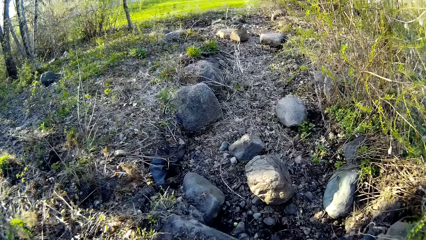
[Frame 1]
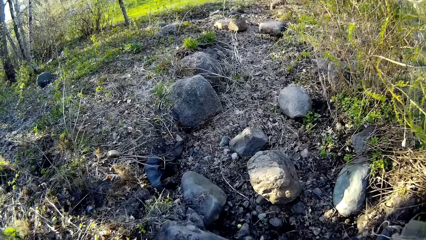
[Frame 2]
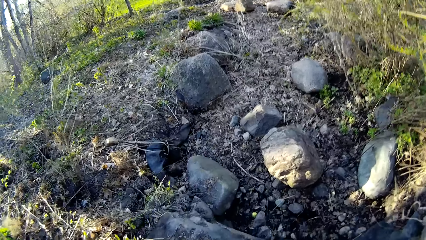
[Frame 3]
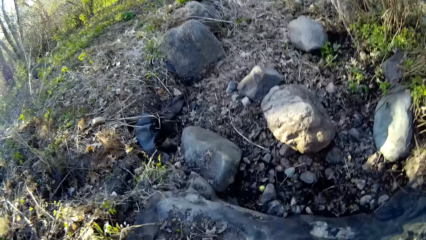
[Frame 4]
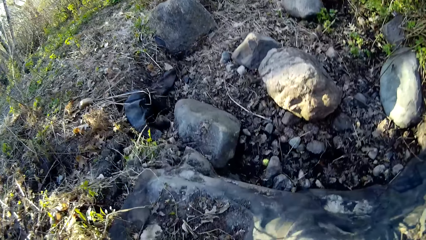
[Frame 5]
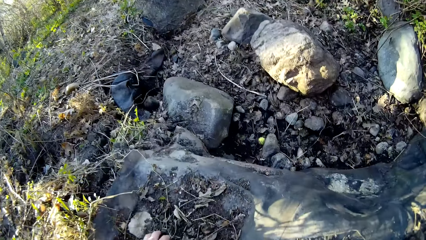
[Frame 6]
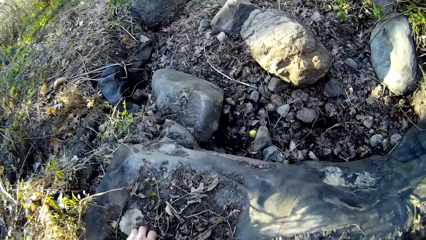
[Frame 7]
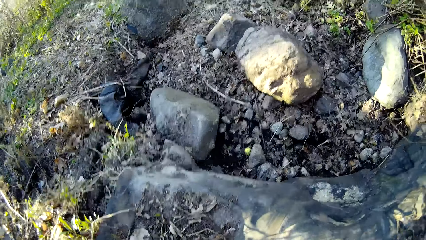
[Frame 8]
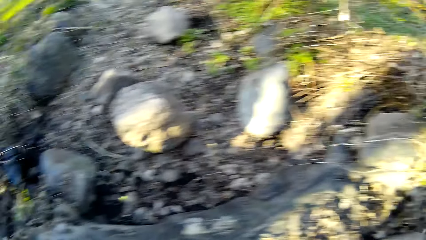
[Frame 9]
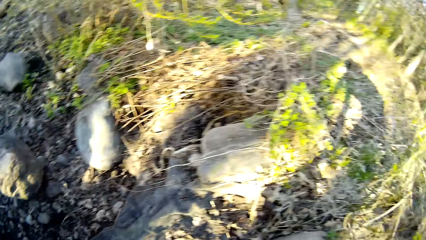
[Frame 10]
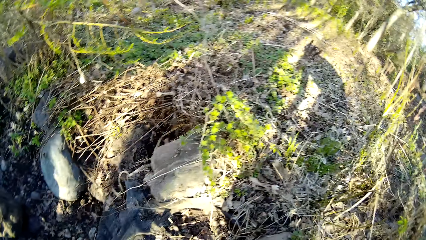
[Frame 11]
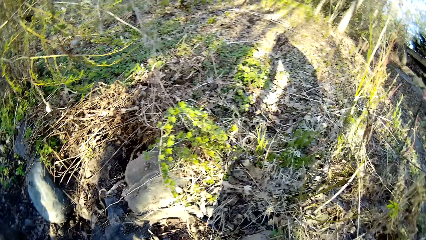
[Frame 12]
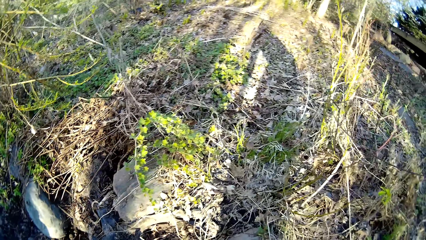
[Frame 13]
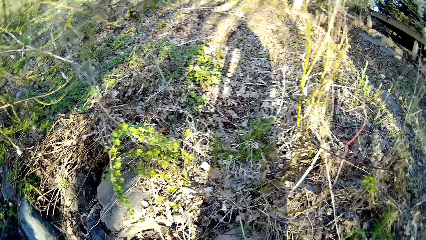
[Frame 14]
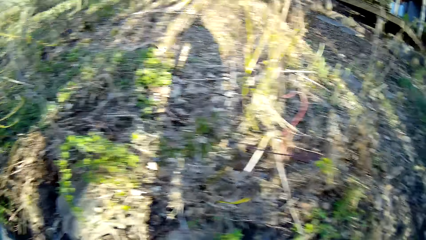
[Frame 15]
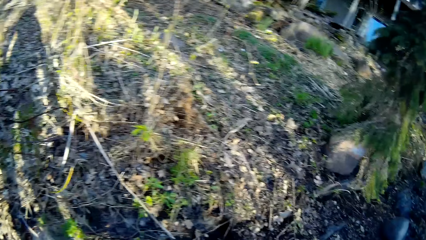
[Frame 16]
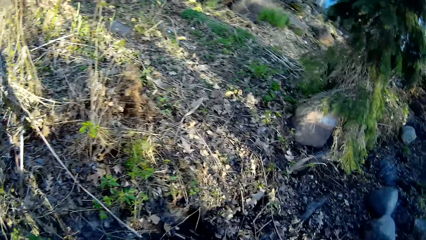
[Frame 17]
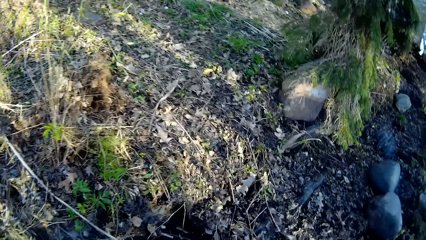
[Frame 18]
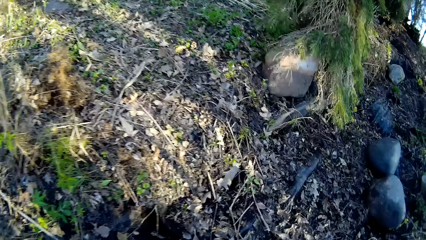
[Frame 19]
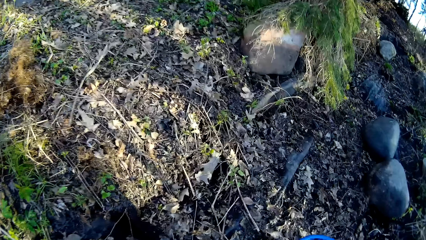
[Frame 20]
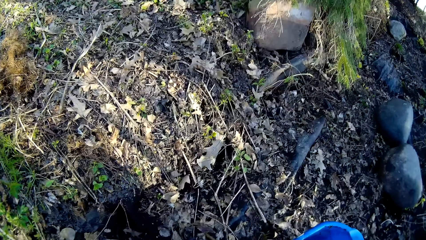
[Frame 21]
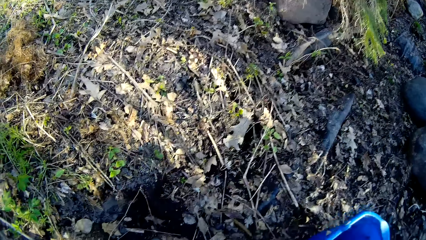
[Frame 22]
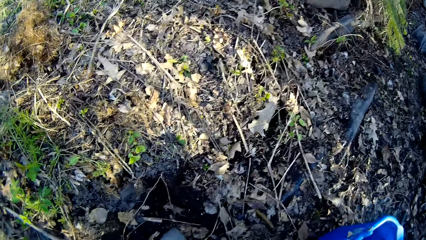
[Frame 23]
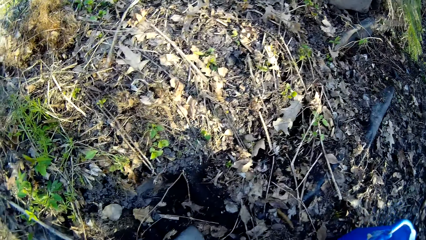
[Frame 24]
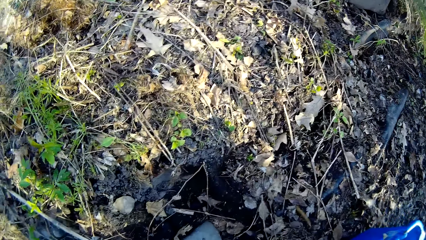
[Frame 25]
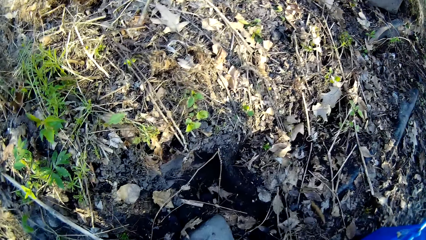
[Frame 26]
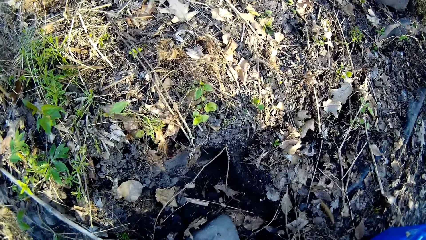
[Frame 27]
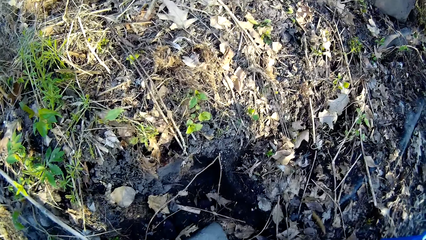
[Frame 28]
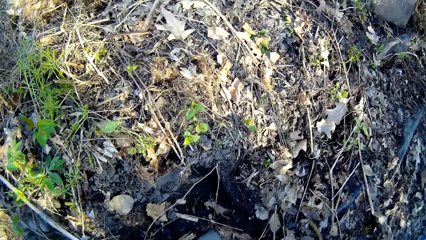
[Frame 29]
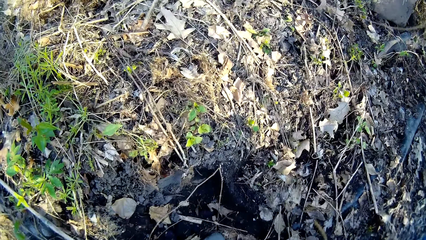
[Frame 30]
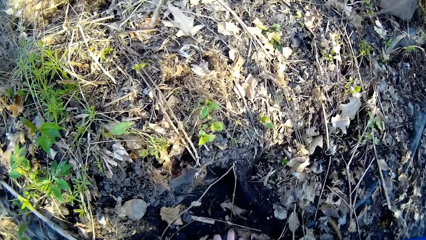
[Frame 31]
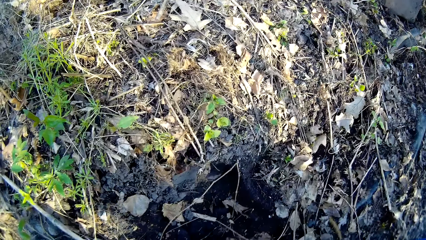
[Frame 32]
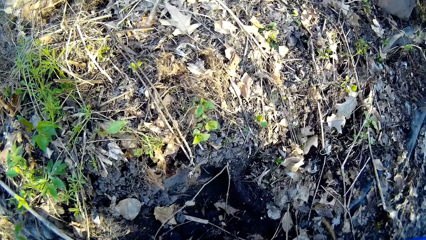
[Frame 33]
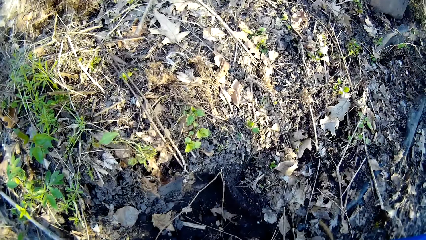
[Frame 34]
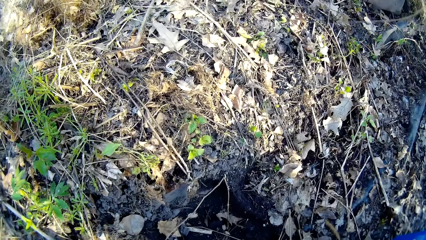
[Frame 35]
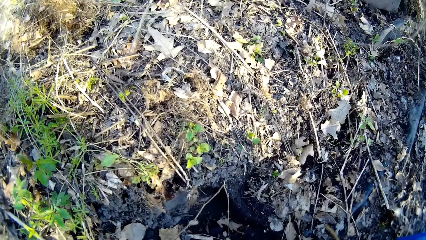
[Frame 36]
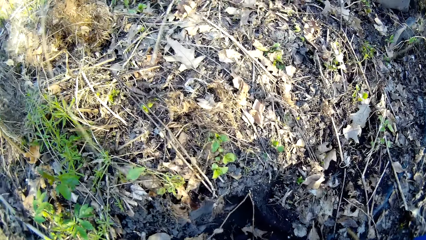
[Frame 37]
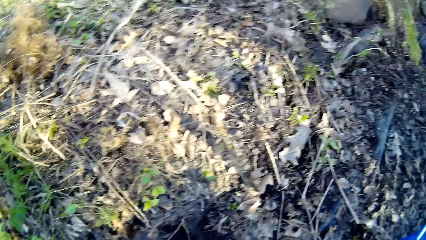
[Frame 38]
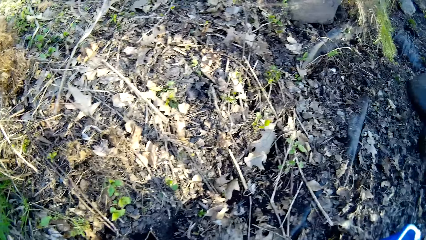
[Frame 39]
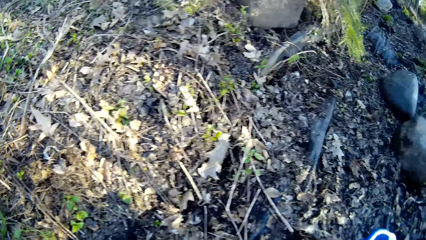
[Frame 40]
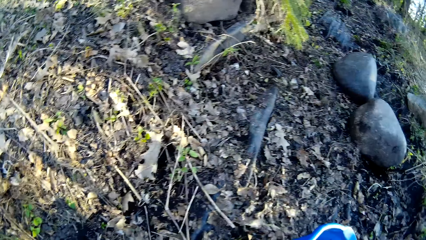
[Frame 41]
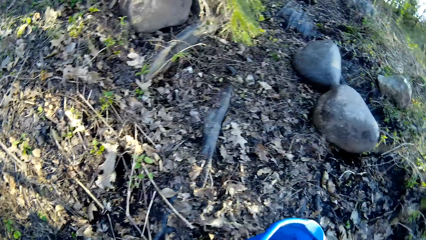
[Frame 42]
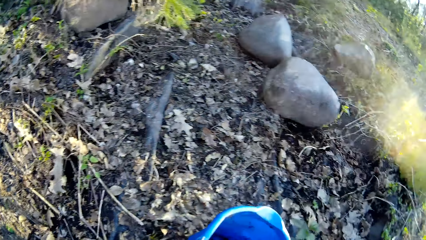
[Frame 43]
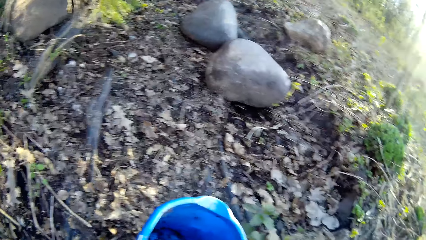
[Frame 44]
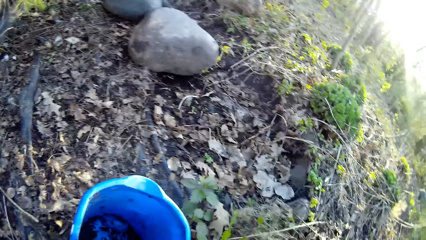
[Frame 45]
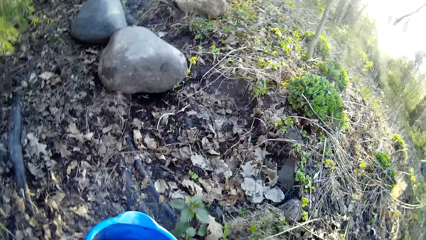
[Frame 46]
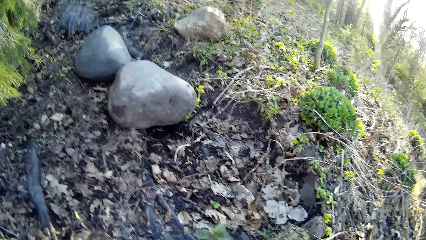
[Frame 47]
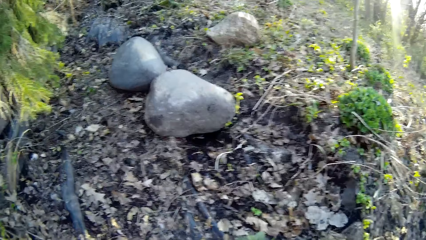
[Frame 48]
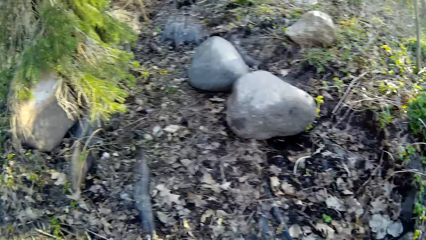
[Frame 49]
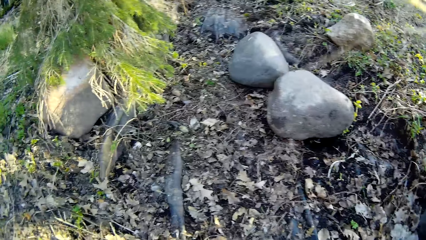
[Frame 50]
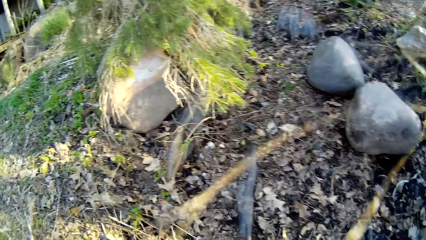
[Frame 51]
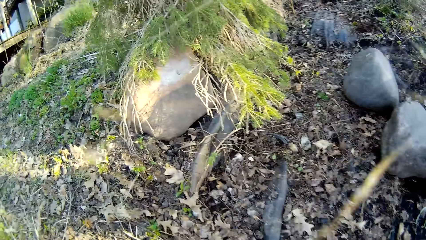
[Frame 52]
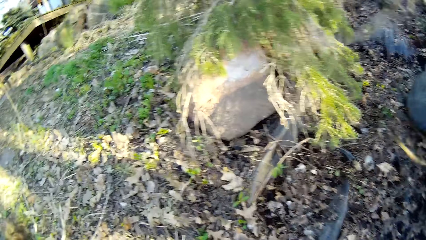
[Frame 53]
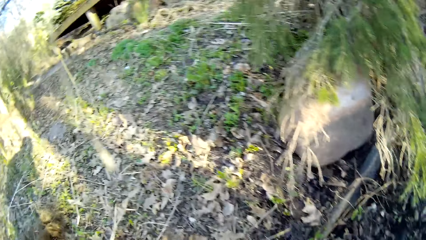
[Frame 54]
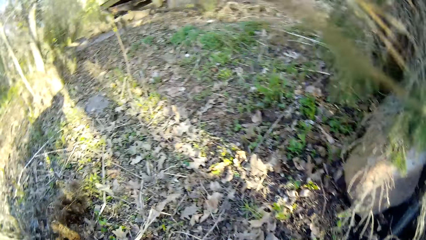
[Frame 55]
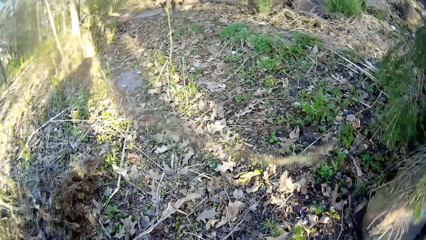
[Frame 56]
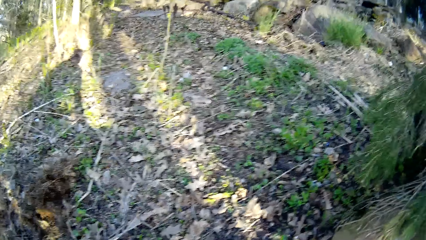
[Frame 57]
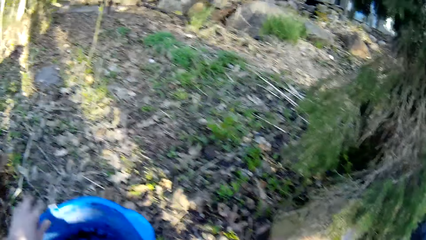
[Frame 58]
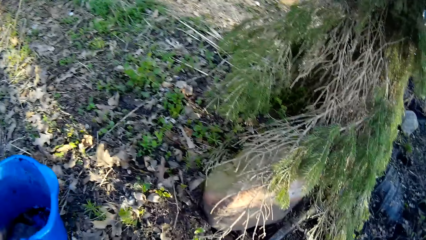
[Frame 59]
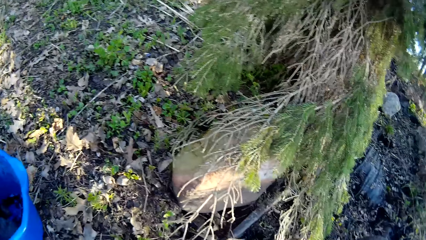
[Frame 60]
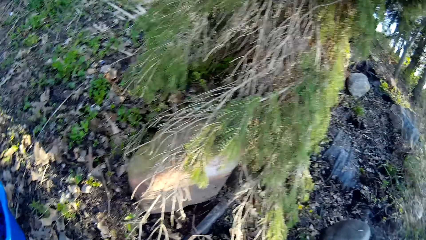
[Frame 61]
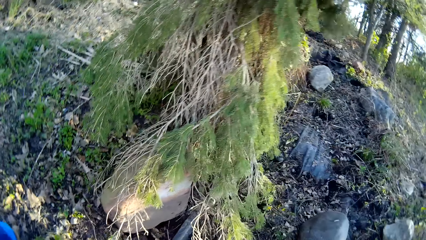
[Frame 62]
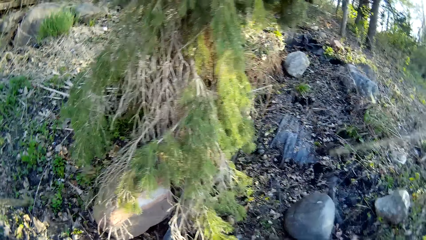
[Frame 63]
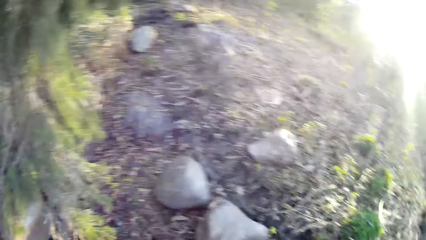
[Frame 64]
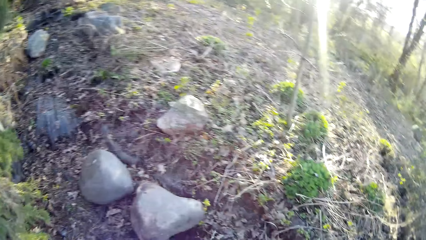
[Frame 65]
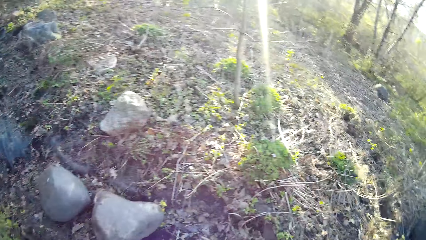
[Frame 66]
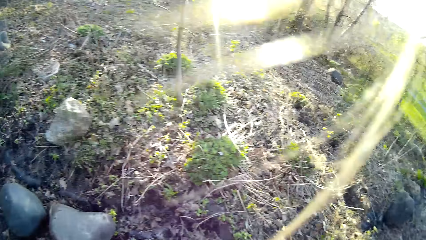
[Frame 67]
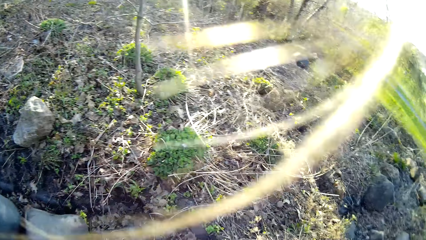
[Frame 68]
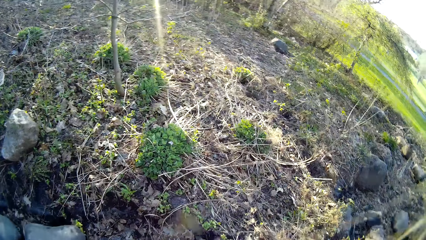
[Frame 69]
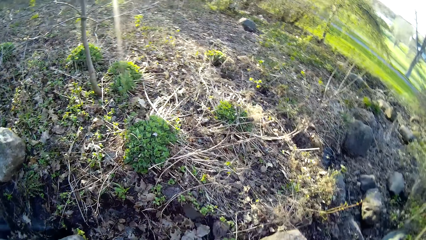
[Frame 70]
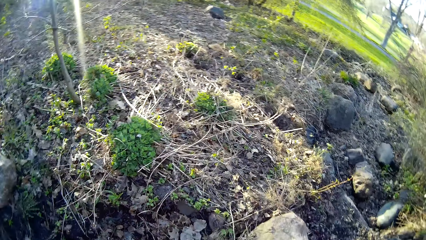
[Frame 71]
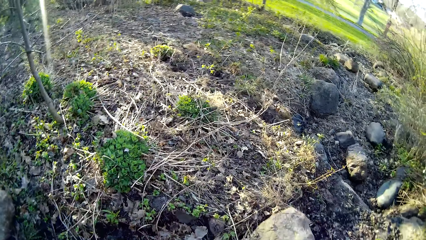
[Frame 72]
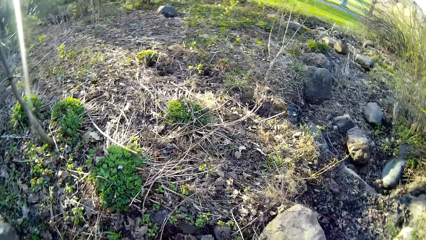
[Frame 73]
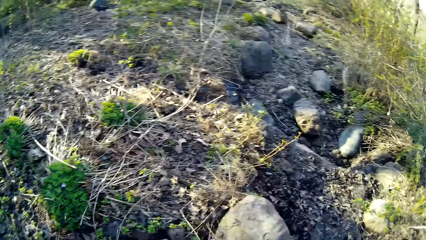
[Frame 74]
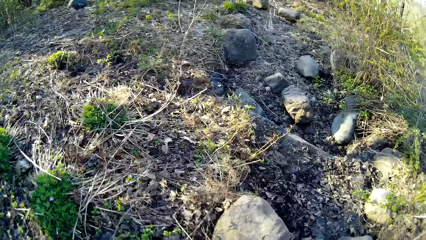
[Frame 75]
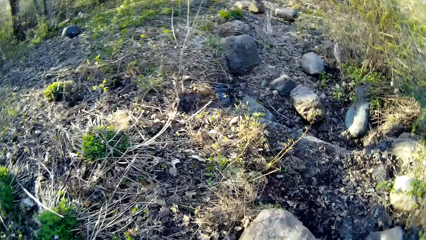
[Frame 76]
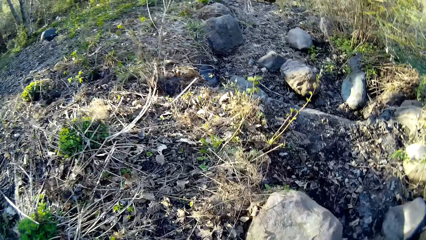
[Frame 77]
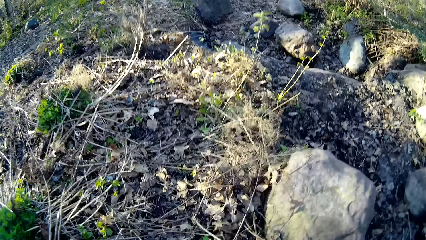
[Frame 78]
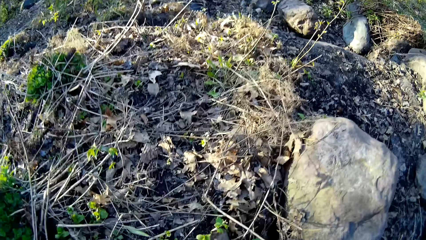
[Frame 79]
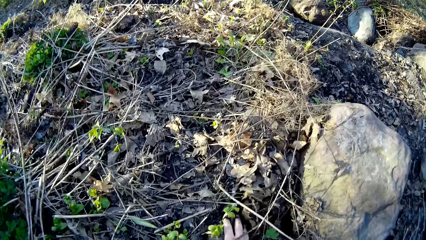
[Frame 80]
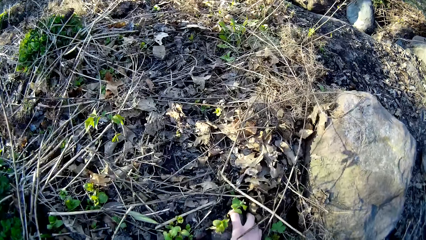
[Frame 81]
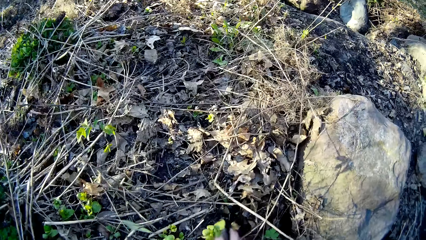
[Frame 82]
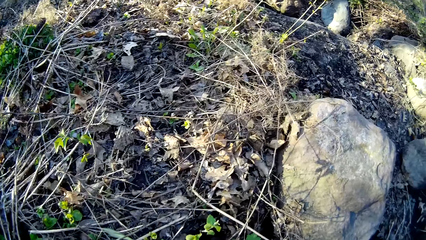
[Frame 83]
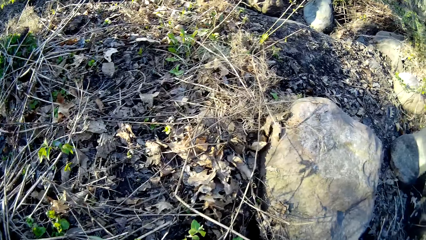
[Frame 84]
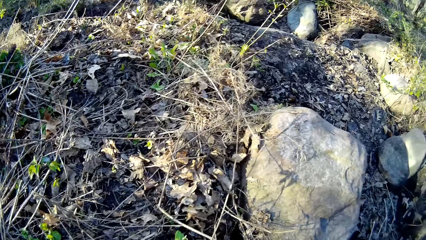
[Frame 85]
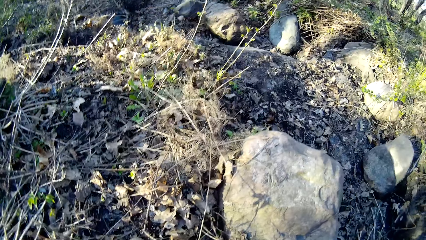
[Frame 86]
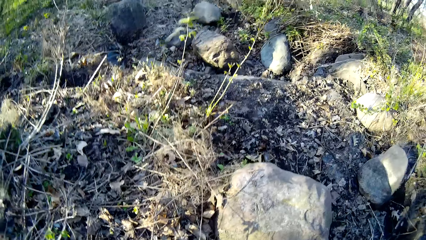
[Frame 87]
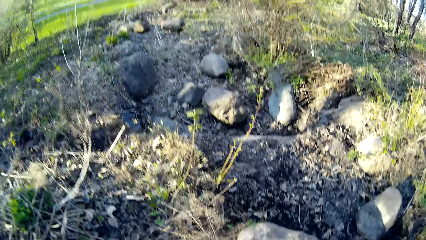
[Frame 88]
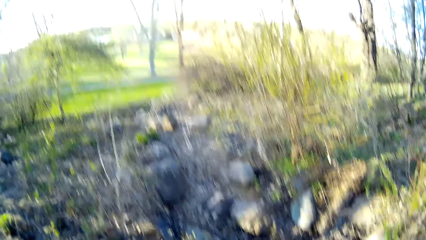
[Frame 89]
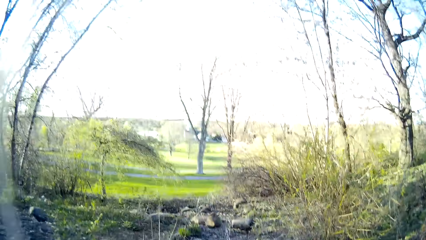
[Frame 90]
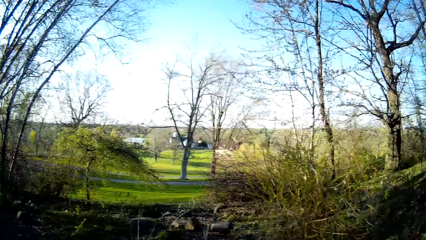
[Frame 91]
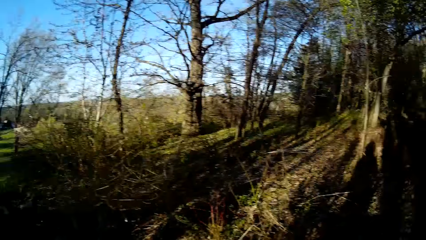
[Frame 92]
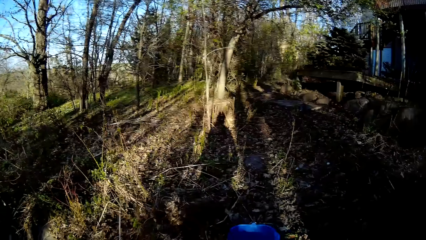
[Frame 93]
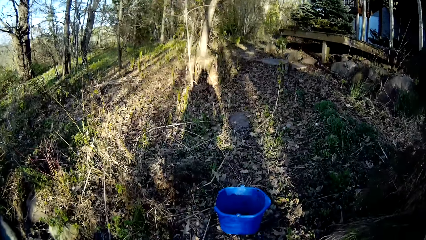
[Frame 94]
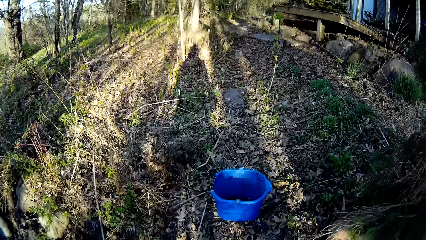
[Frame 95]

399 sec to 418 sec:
The camera wearer looks around the field. He places the bucket in his right hand on the ground. He picks a stone on the ground with his right hand. He looks around the field. He walks around the field. He places the bucket in his left hand on the ground. He transfers stones from the ground to the bucket with his right hand.
